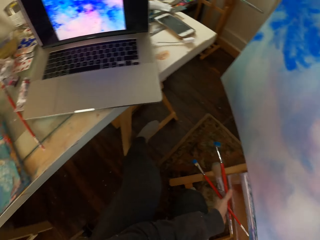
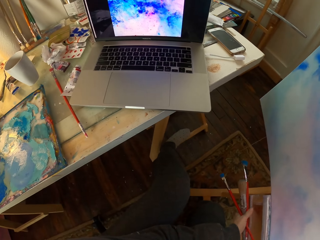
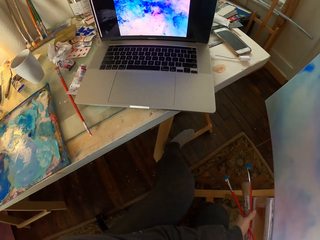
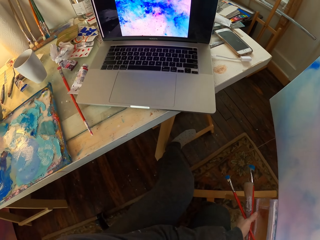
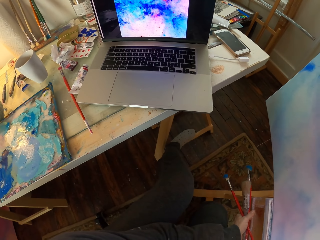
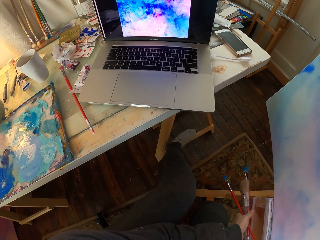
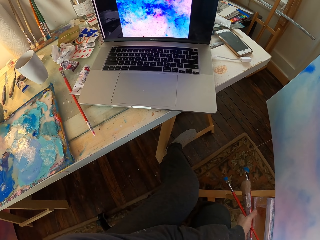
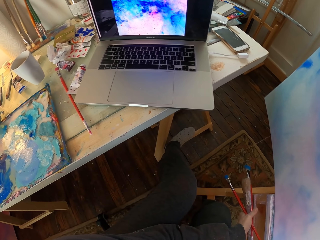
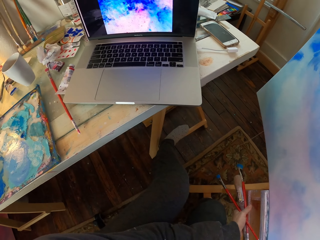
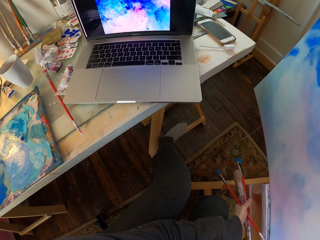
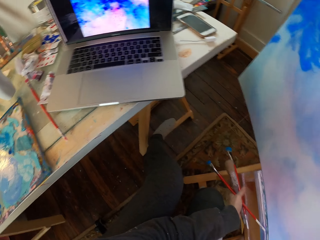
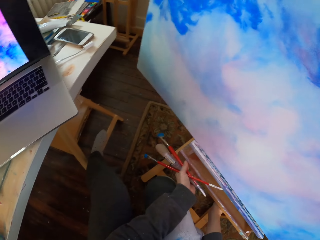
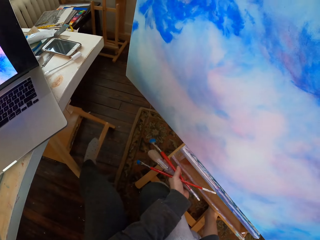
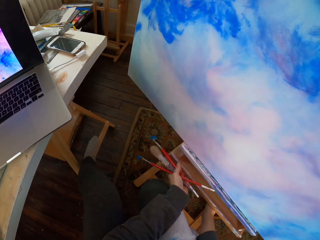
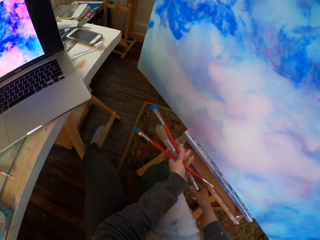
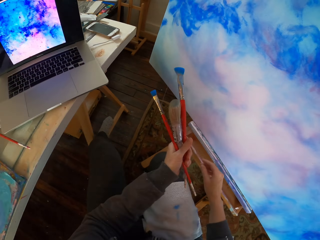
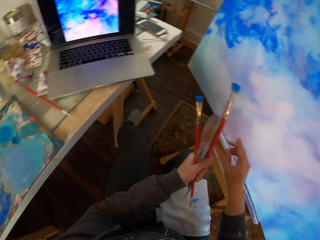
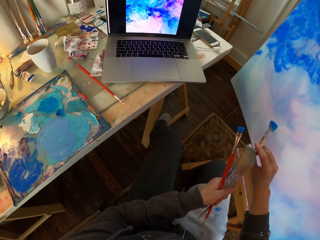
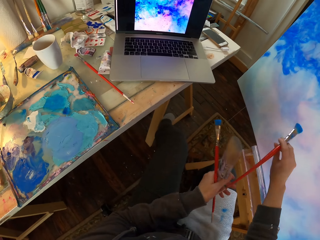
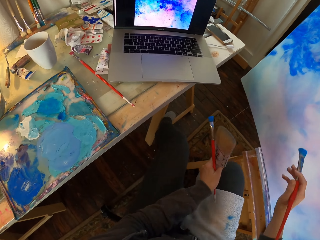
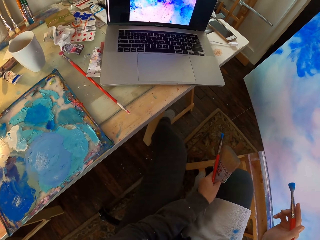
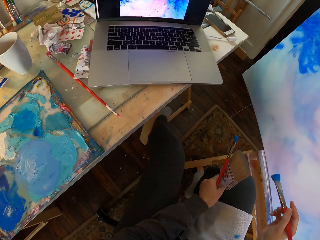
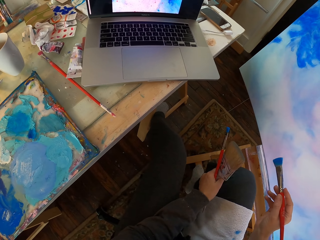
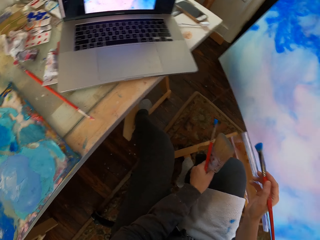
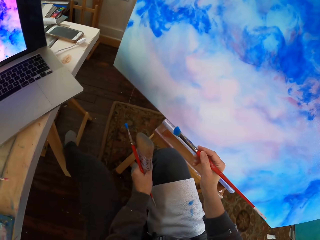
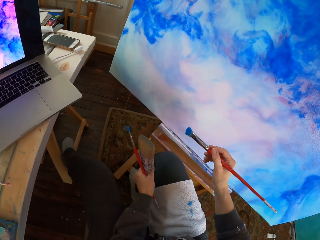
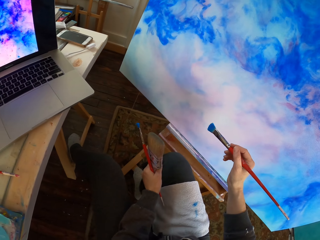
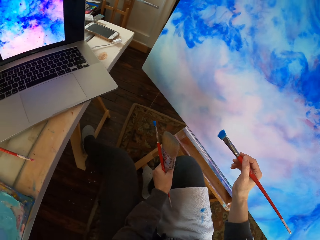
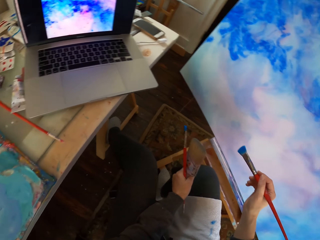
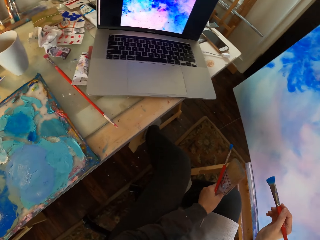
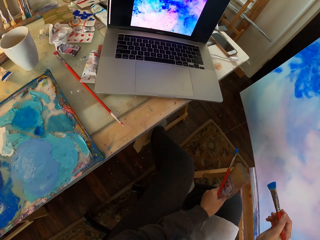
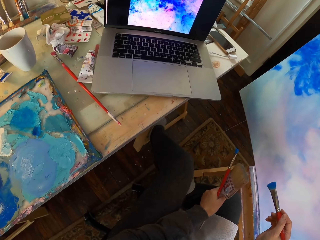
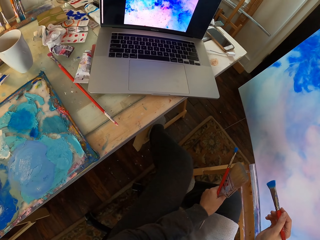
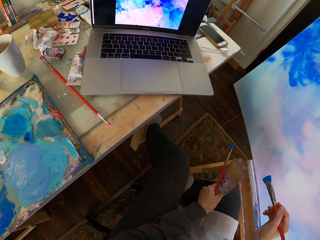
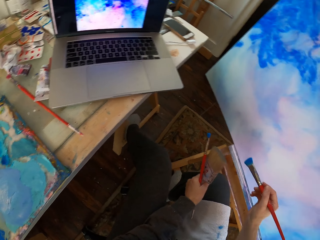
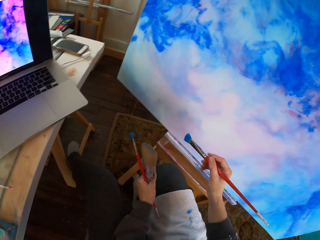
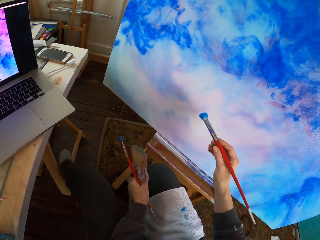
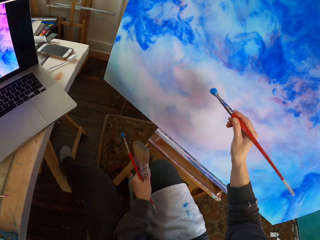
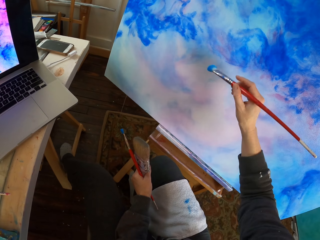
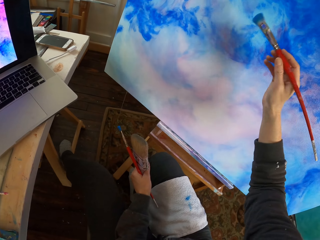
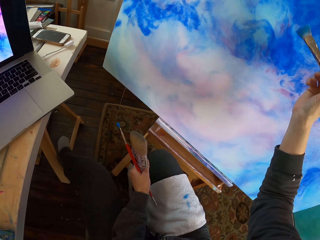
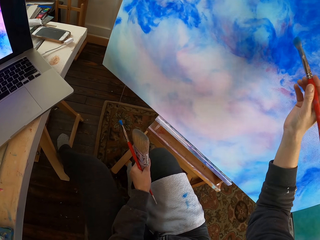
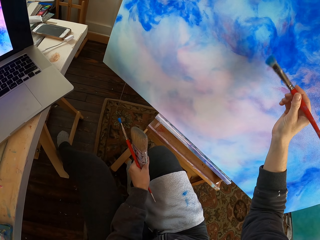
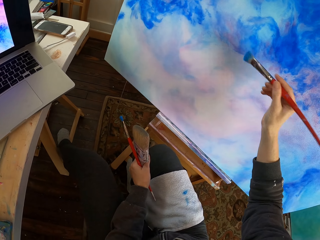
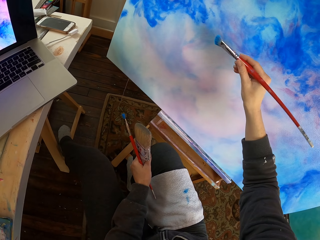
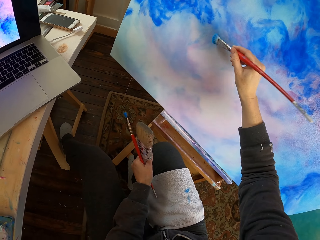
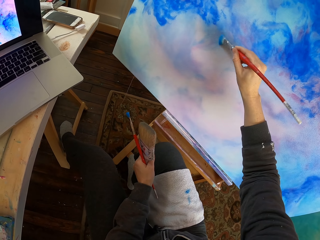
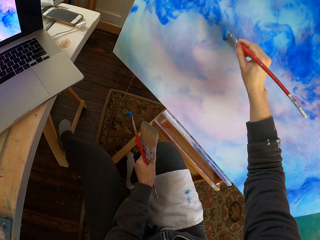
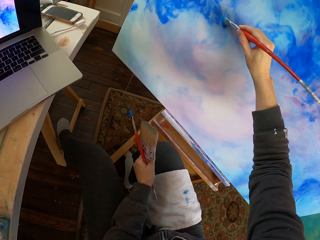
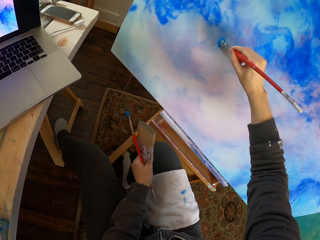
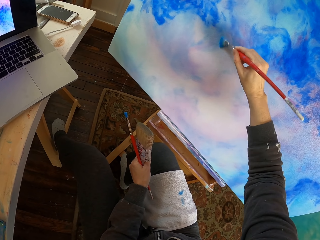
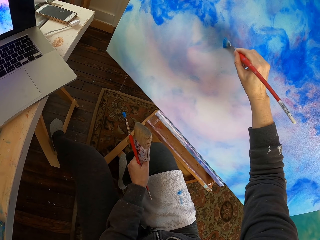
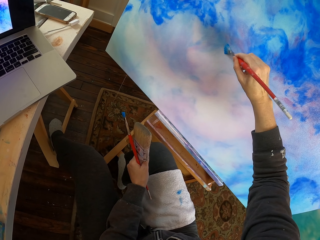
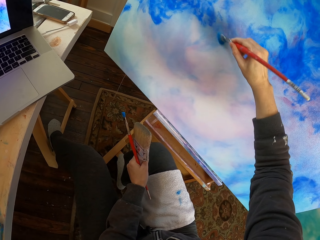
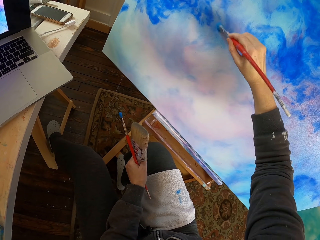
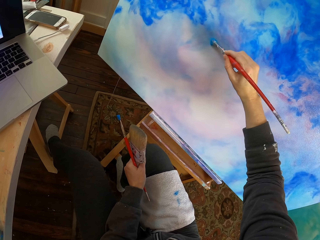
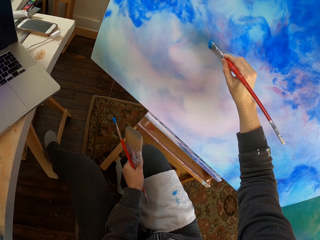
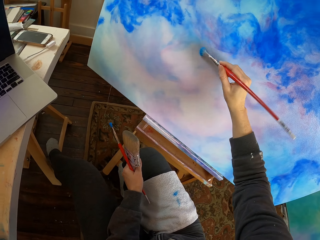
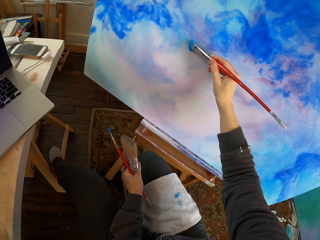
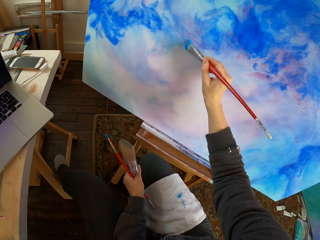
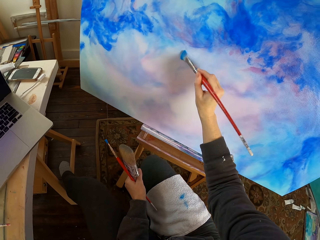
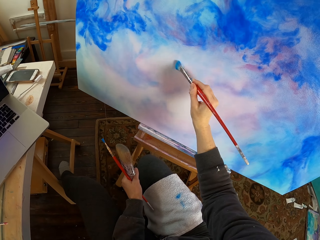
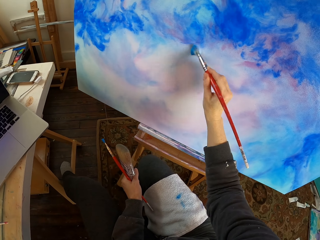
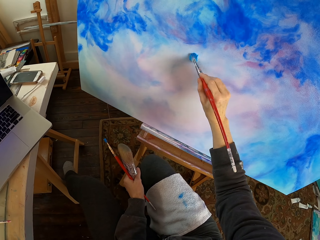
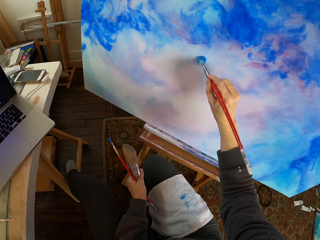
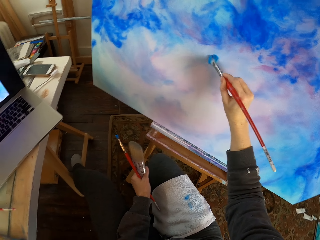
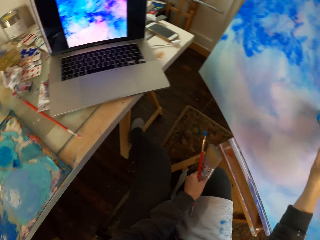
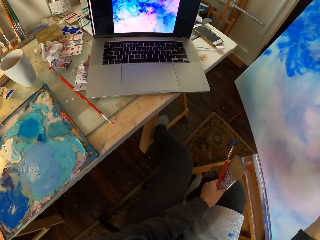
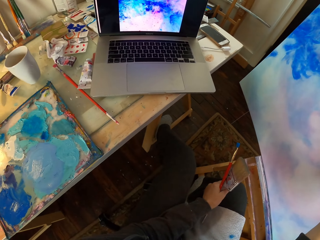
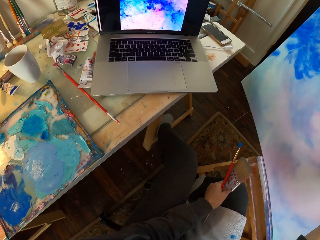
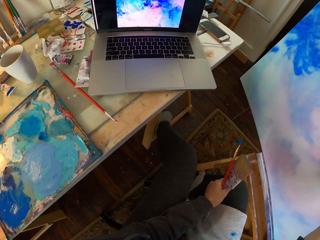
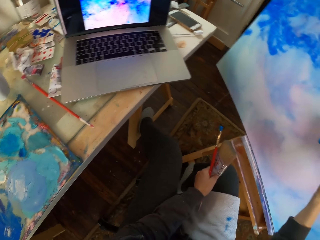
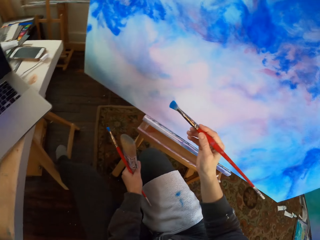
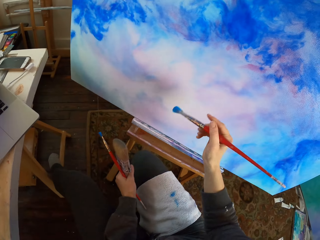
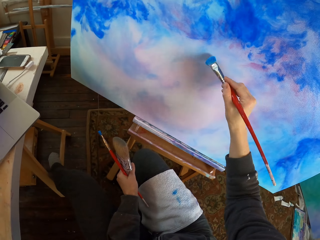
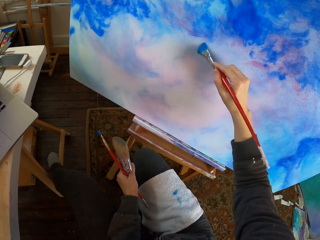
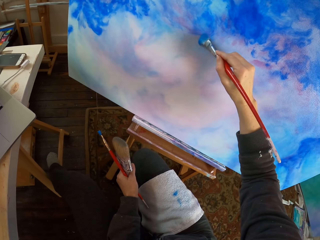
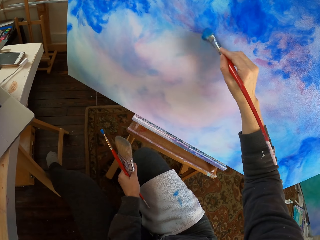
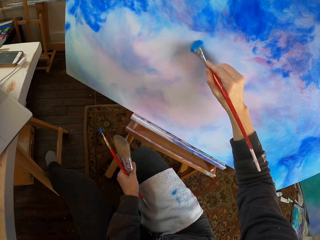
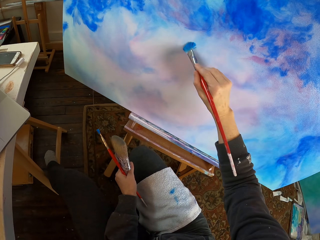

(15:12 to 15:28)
The camera wearer takes a paint brush. They demonstrate with the paint brush. They paint with the paint brush.

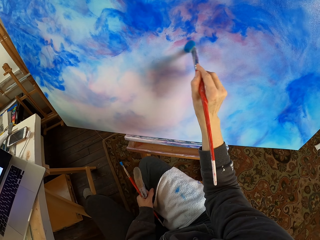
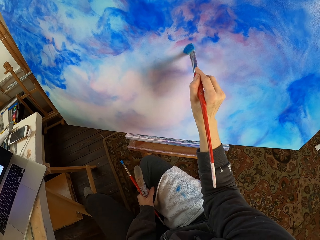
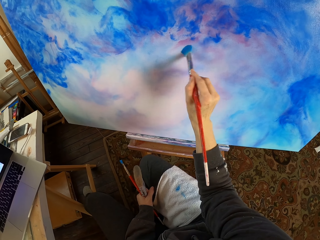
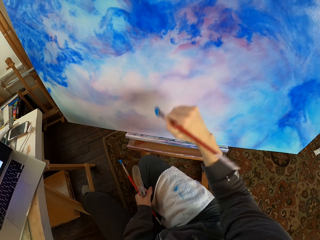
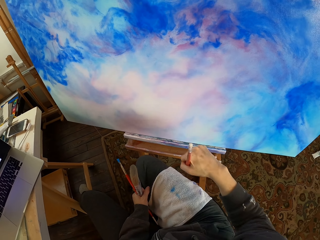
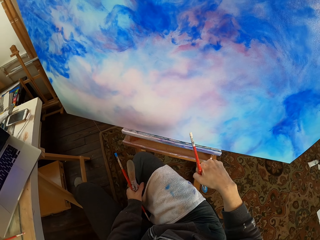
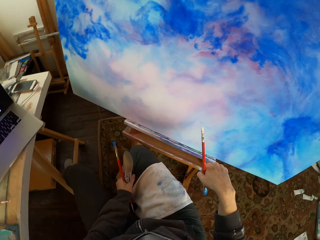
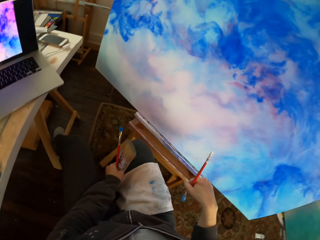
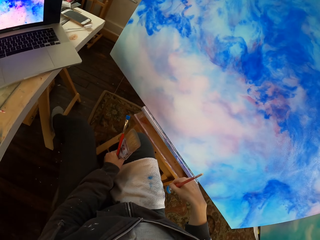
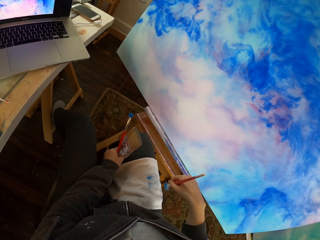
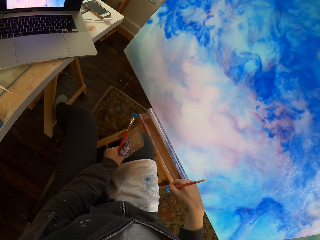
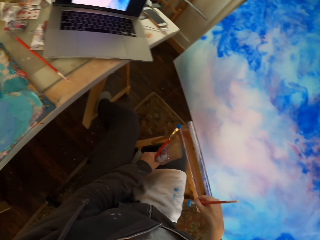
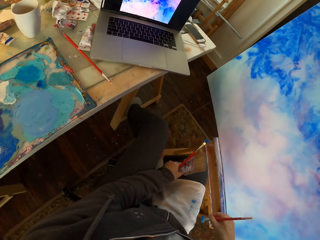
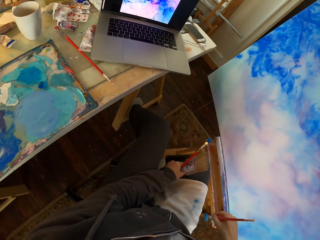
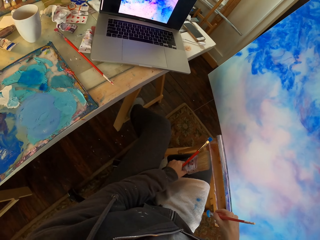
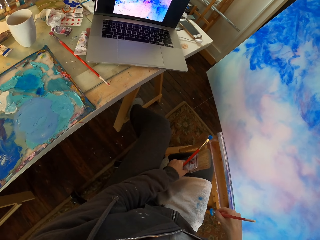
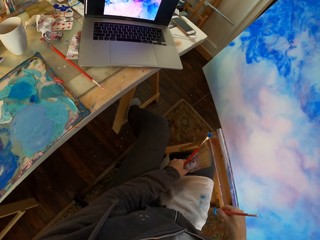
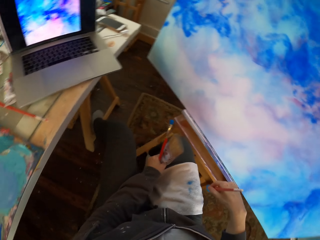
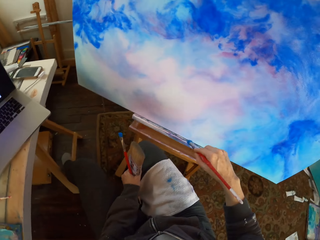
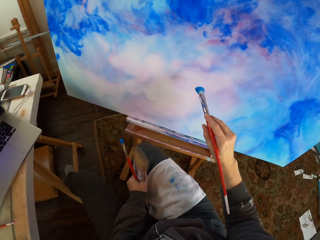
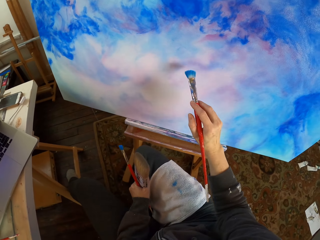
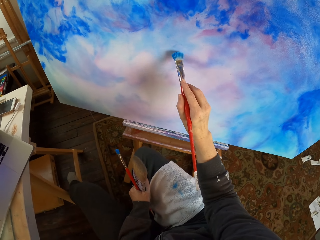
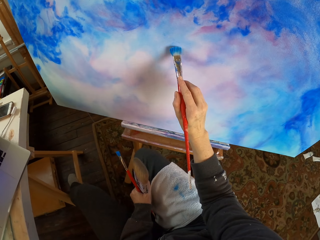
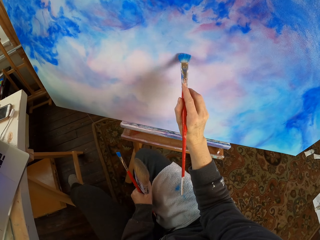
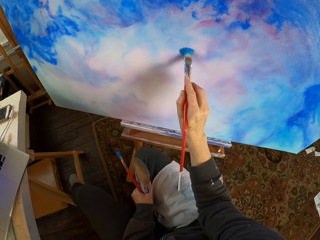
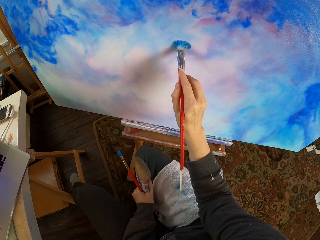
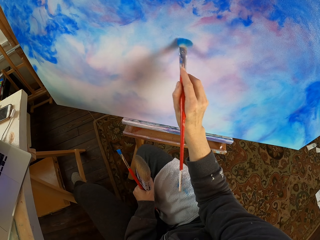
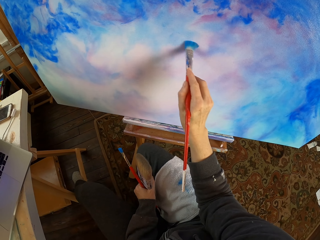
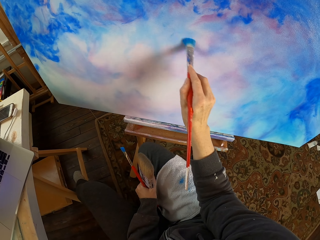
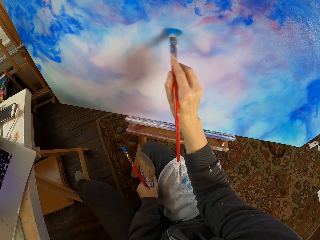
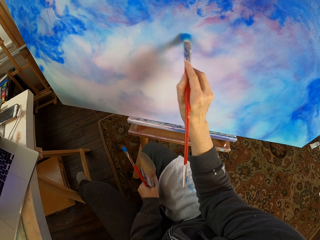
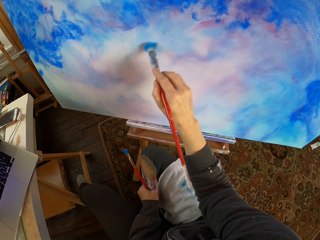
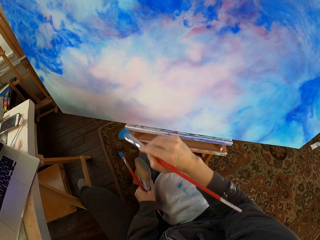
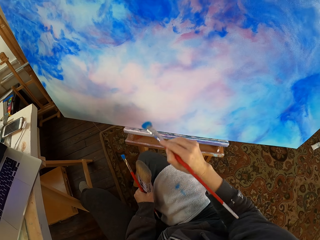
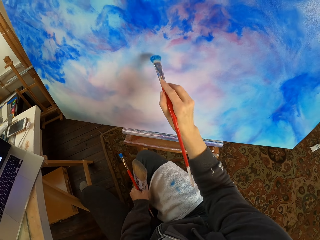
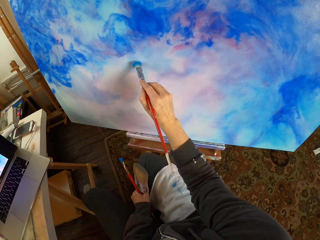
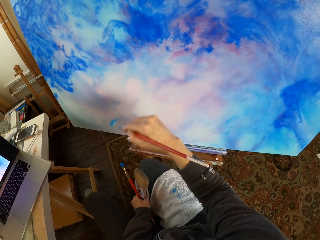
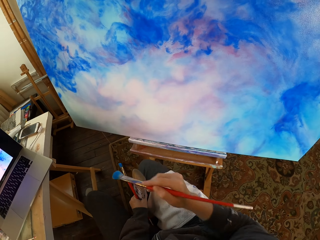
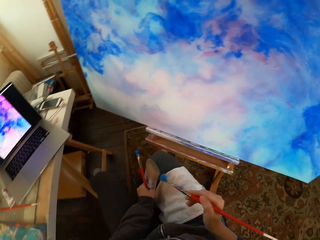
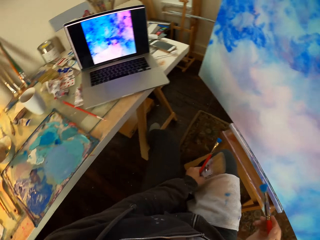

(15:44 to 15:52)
The camera wearer looks at the painting. They paint with a paint brush.
